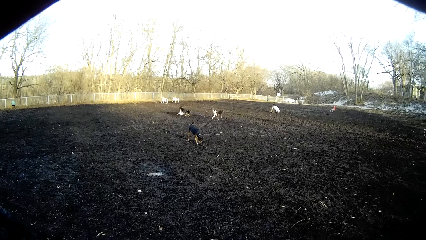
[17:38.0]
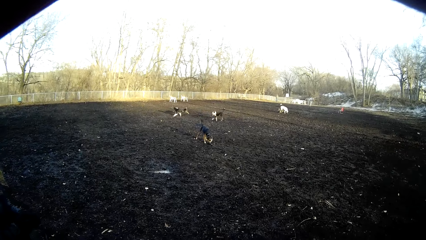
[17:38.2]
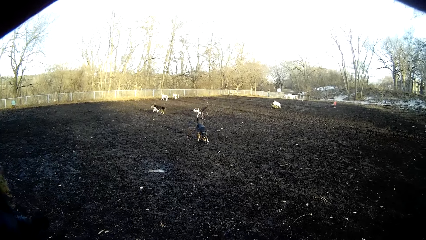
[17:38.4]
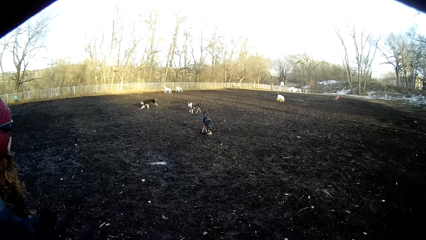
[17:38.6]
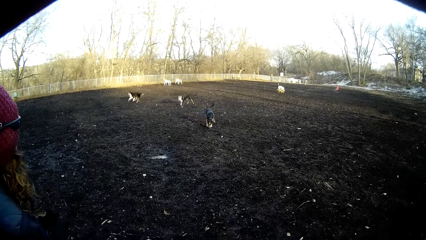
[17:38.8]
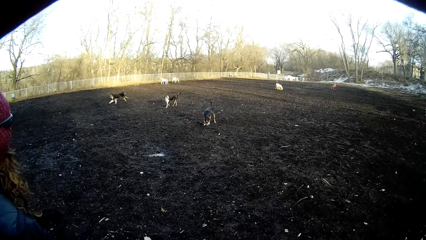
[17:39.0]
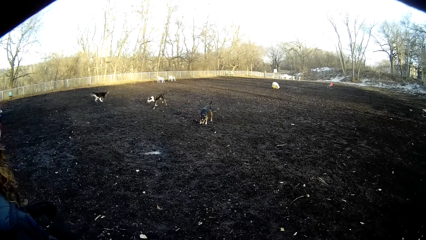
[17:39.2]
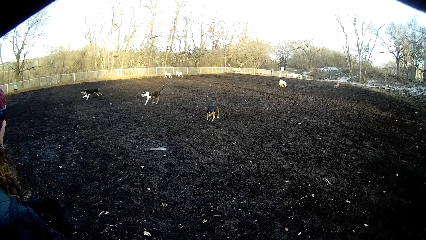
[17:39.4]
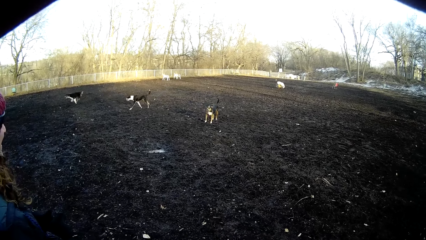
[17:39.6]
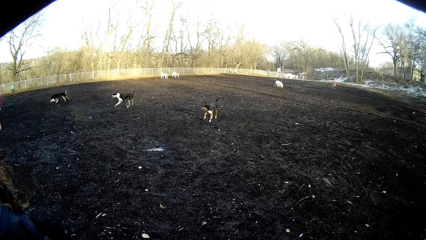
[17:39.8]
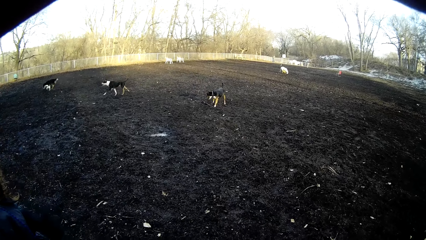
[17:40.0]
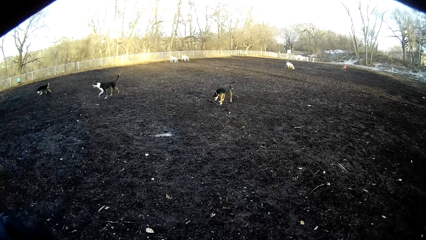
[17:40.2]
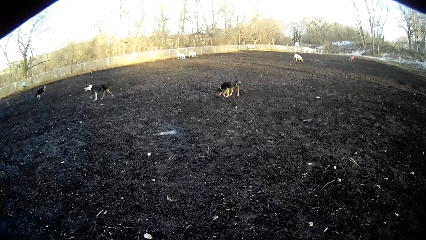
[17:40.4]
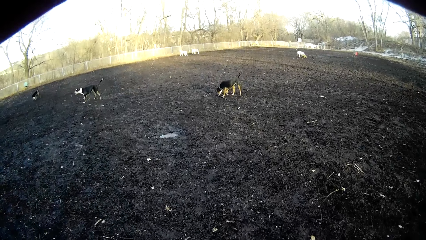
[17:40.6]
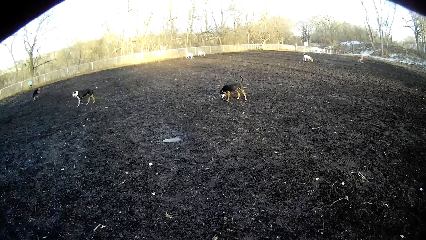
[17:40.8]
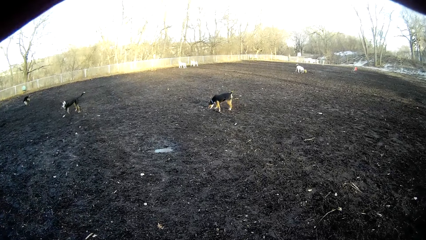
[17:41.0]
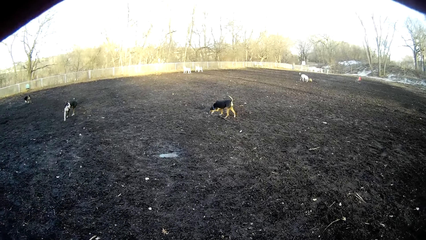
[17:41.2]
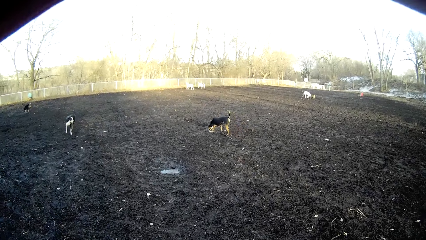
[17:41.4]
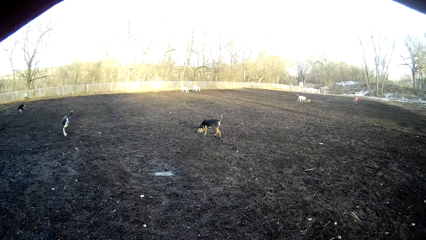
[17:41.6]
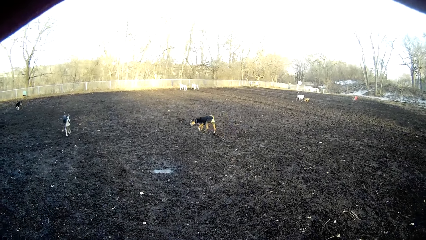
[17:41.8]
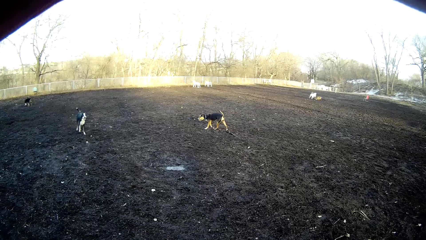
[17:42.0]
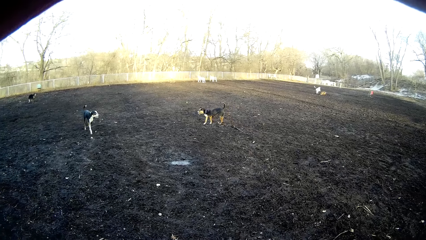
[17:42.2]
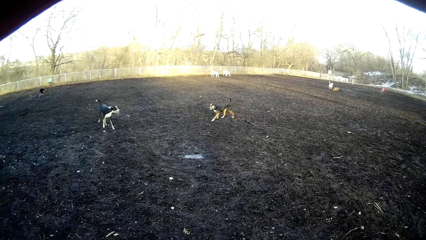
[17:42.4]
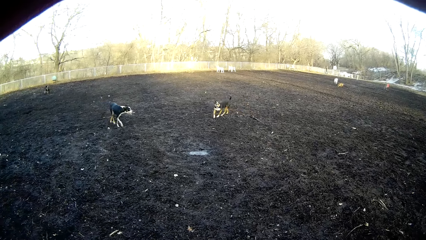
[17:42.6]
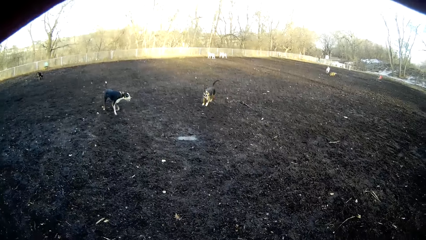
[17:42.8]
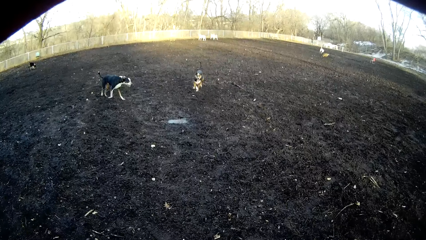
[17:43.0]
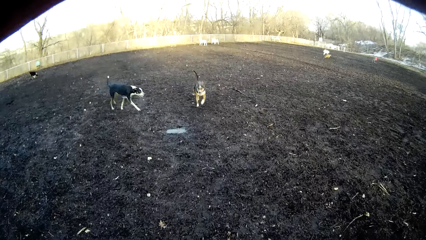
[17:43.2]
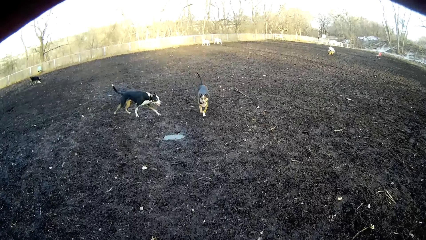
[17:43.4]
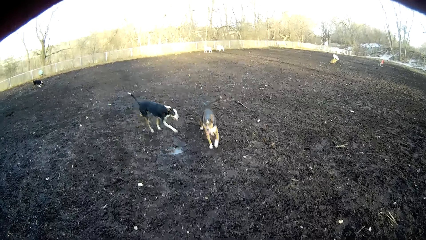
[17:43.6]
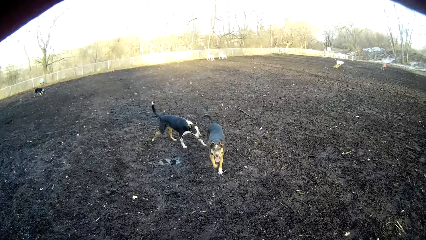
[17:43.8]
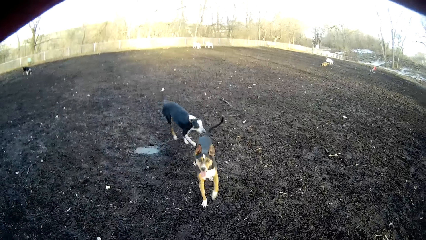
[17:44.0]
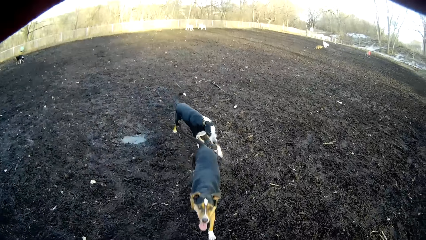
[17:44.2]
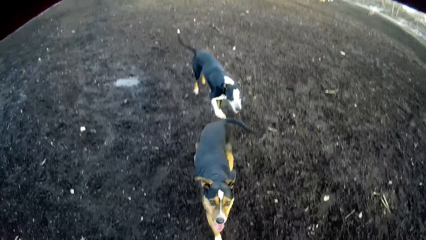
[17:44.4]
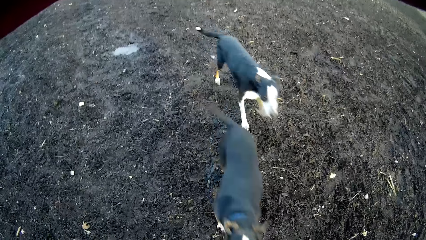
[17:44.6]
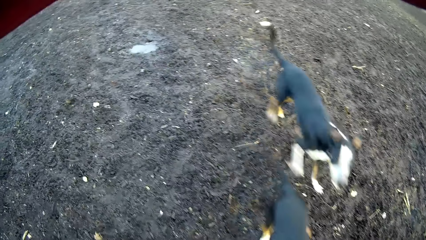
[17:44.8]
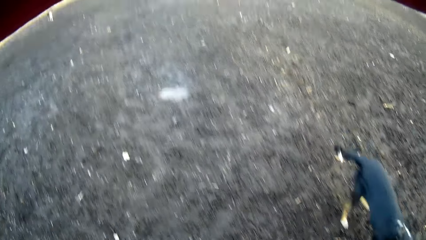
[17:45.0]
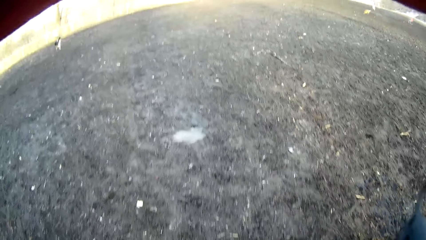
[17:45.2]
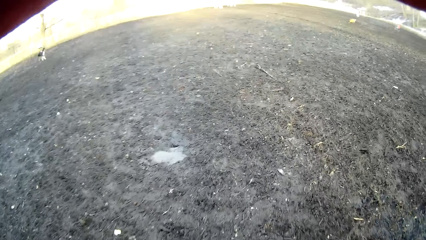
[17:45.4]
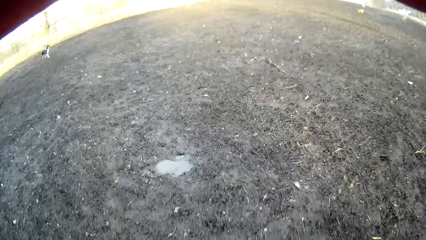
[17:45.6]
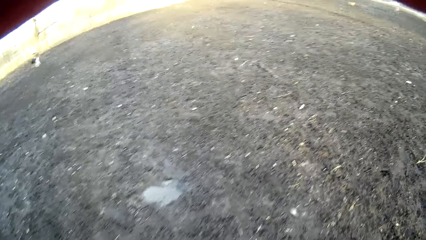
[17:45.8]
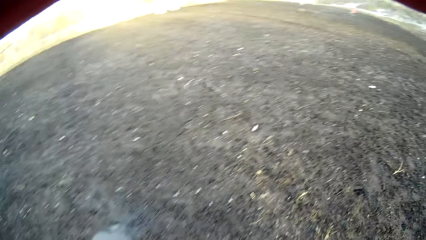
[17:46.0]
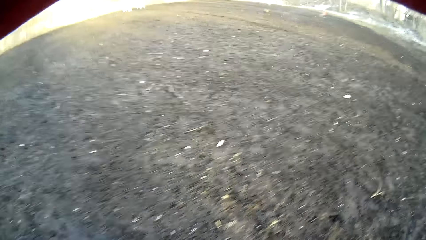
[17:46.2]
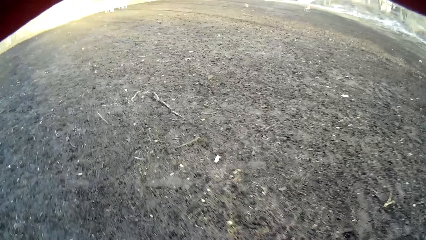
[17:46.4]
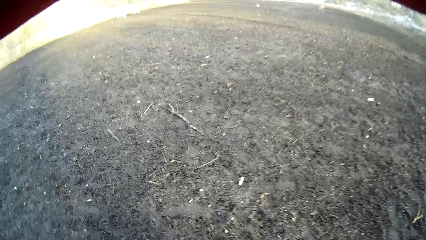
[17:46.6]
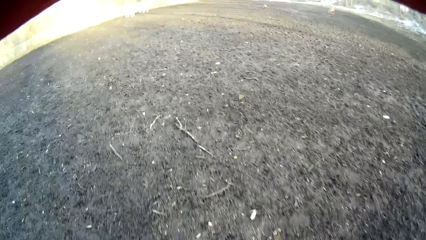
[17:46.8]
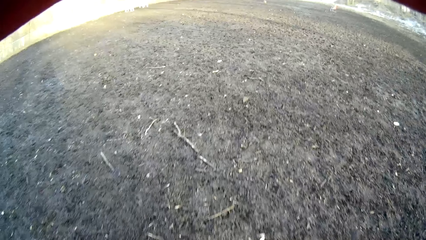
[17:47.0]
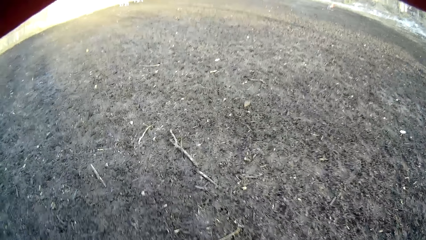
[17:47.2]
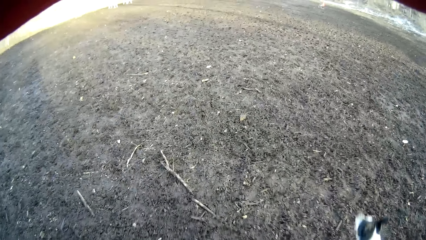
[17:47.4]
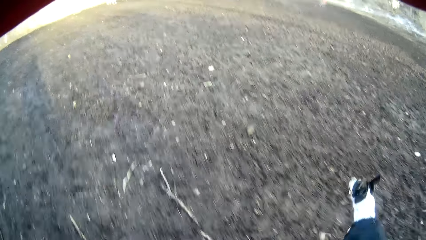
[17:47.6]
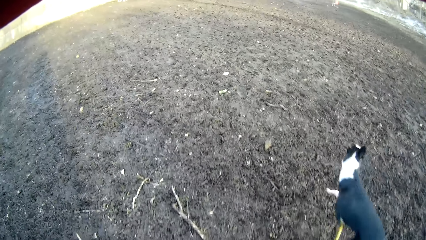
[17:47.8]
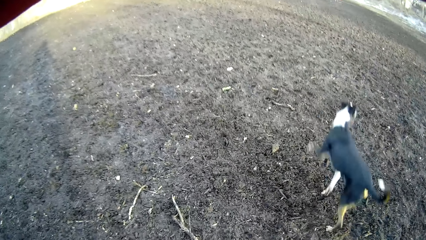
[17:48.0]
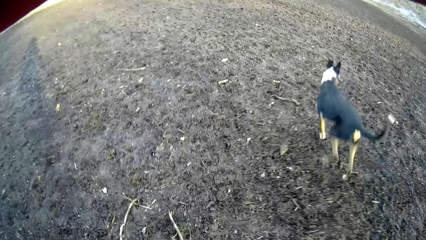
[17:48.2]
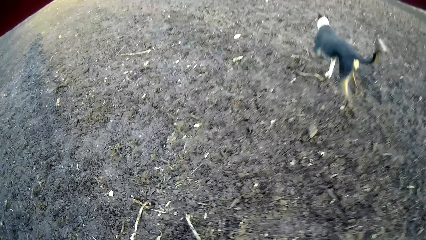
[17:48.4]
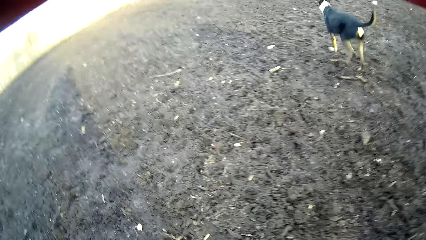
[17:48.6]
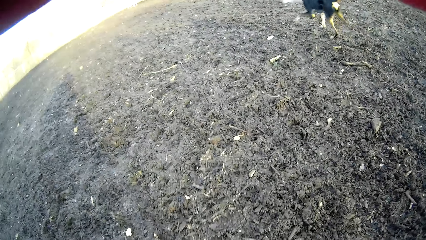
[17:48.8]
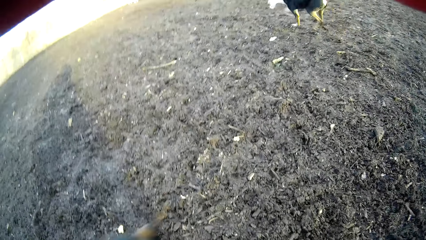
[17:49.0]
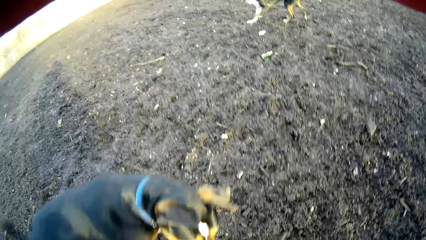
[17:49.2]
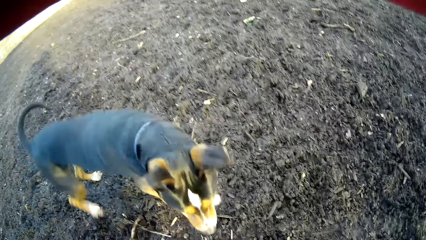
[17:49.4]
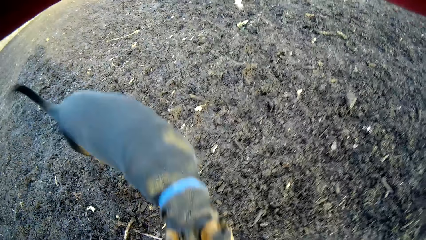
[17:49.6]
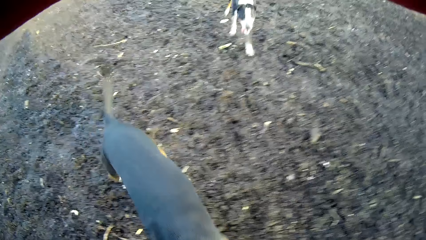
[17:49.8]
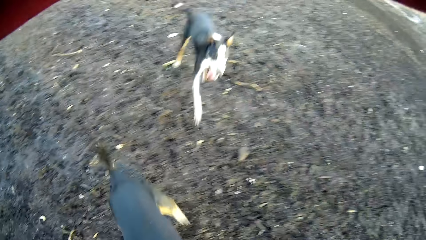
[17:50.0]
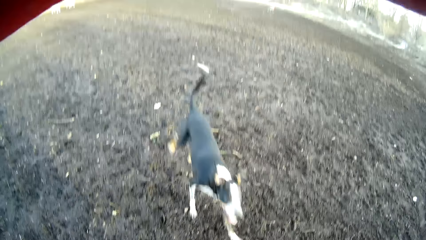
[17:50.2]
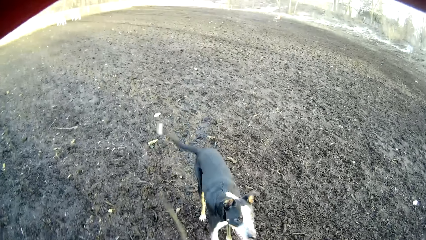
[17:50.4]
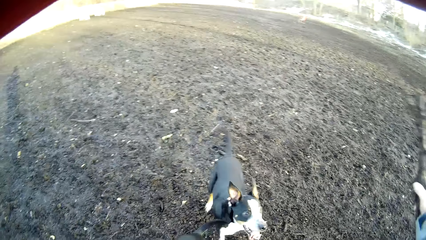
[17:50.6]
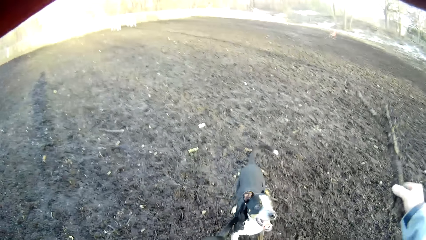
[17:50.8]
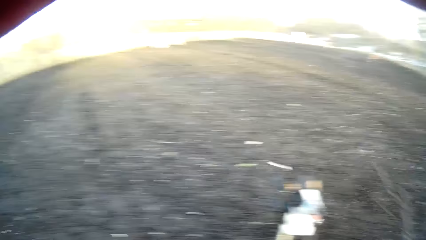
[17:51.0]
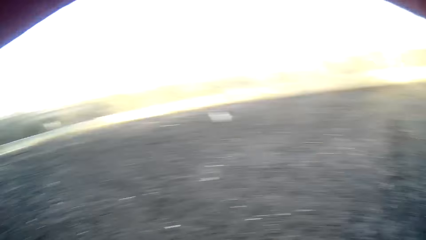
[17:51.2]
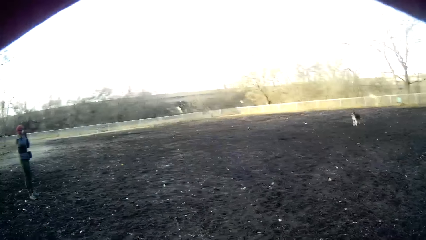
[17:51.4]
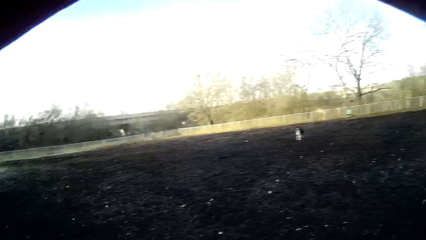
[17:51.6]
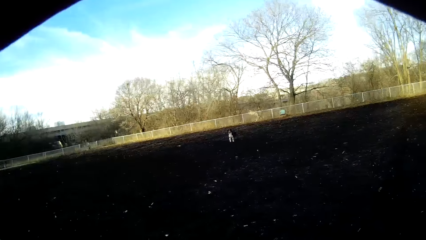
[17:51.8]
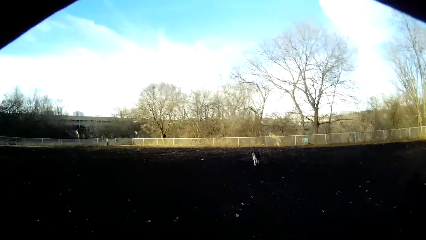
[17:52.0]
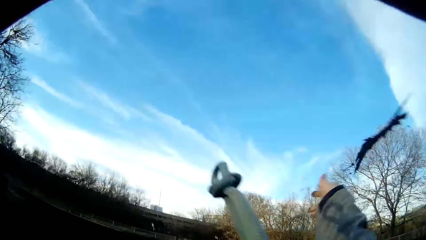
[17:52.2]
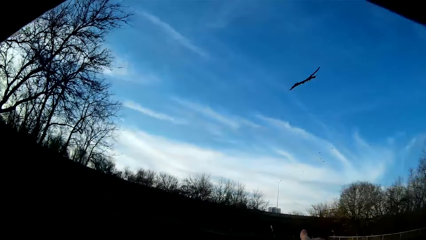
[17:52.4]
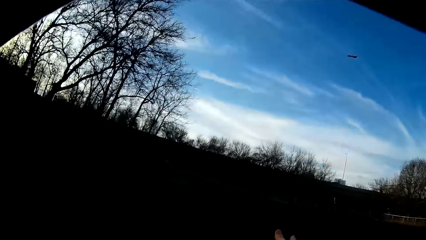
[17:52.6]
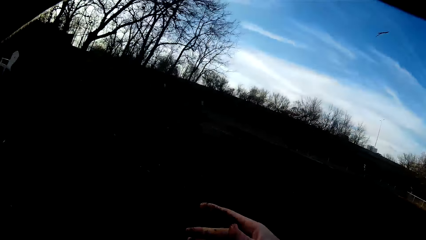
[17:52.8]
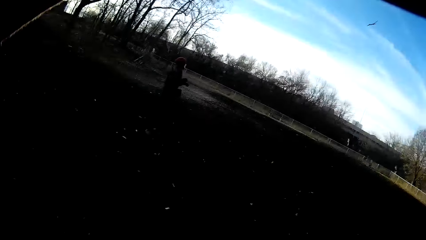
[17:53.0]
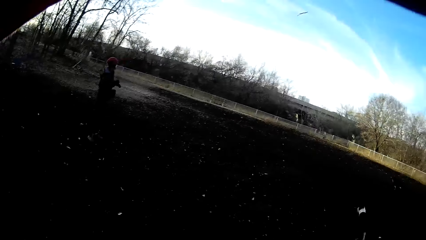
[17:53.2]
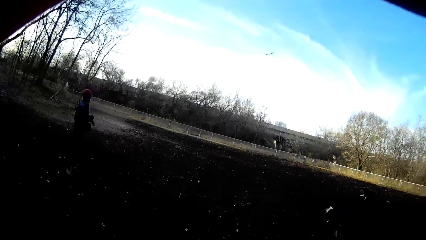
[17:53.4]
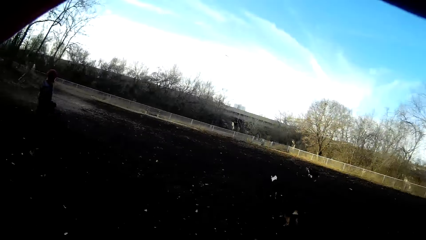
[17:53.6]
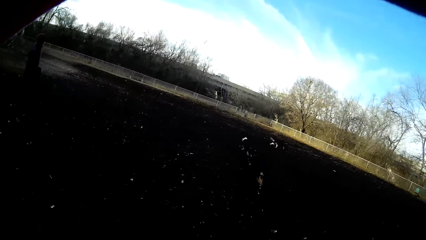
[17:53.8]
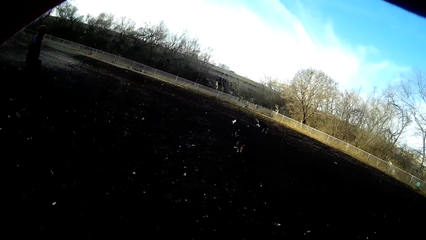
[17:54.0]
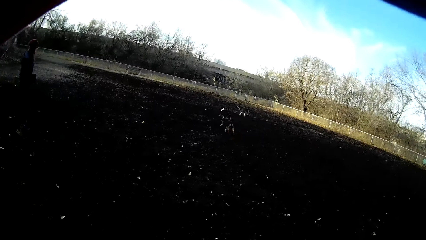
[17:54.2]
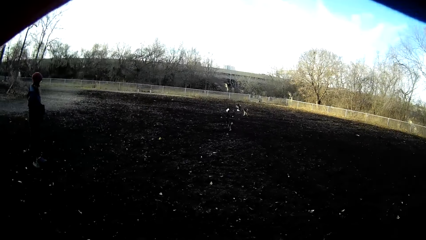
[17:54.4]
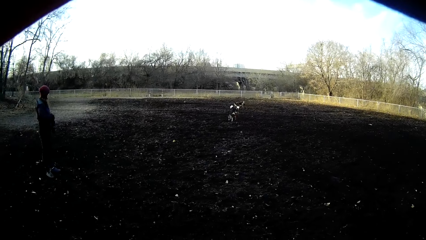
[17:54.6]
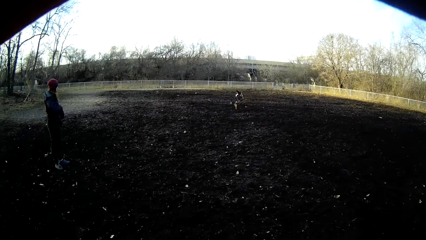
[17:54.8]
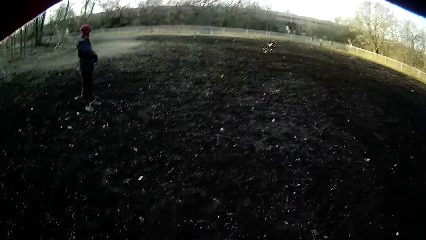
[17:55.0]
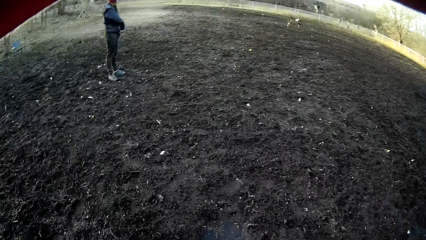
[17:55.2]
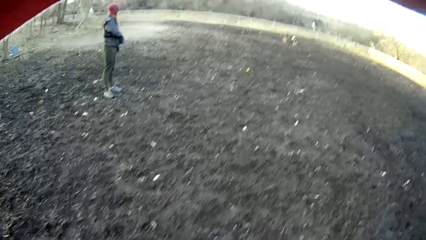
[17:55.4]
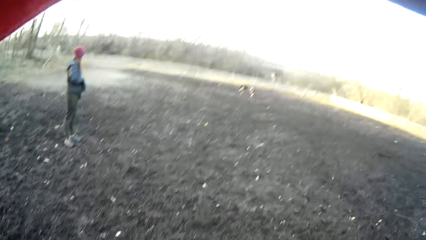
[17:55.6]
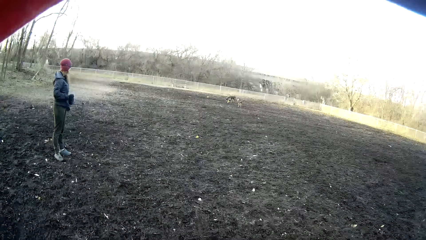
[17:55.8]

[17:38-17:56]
The camera wearer walks in the field. They pick up a stick. They throw the stick.
